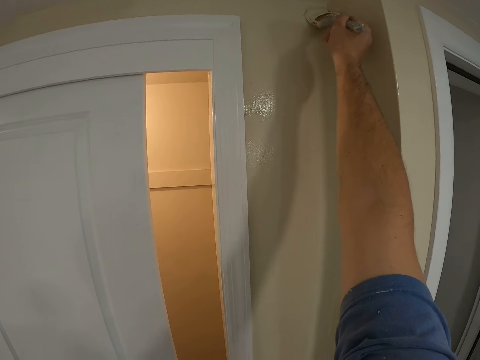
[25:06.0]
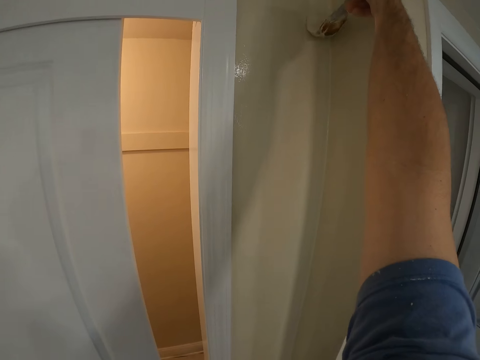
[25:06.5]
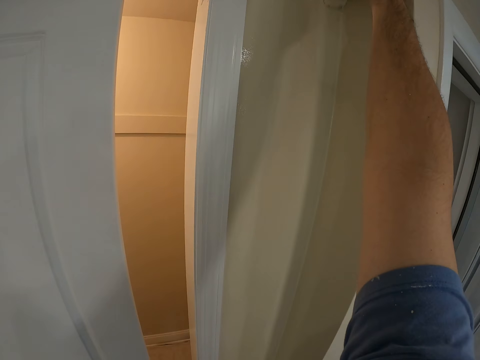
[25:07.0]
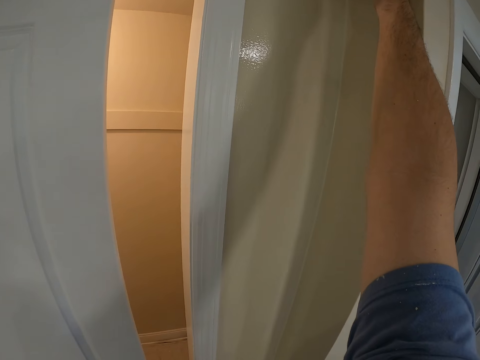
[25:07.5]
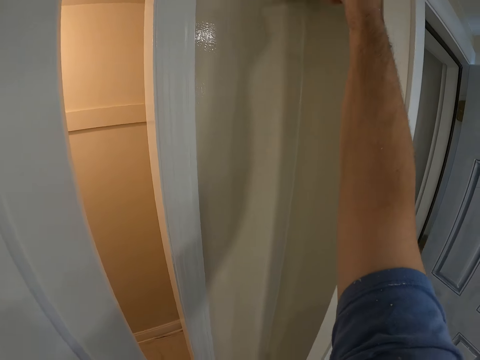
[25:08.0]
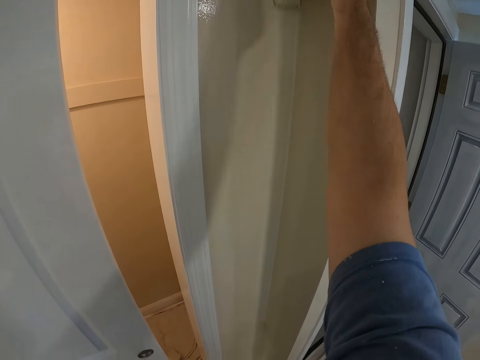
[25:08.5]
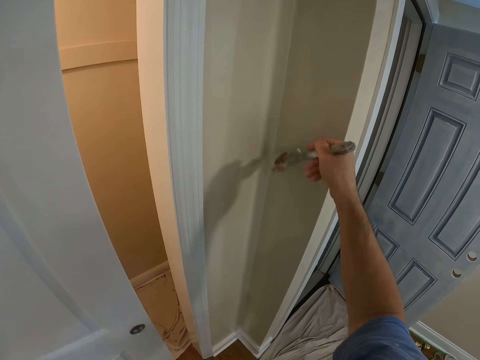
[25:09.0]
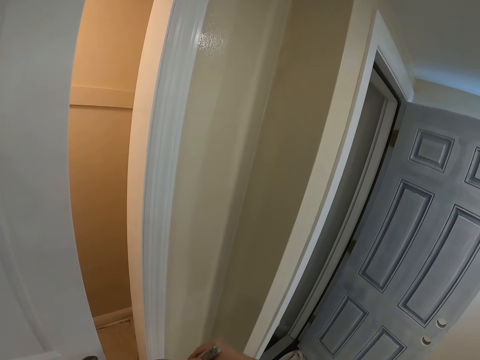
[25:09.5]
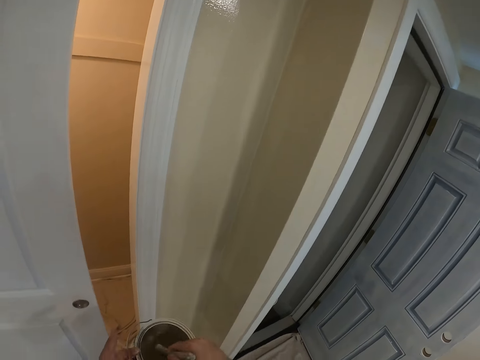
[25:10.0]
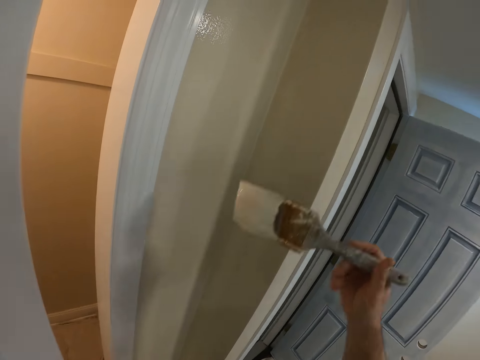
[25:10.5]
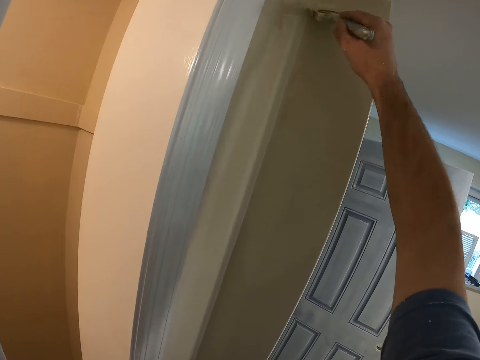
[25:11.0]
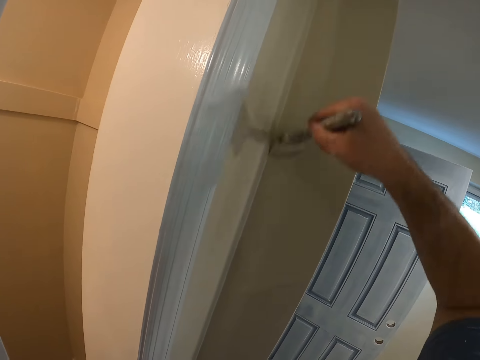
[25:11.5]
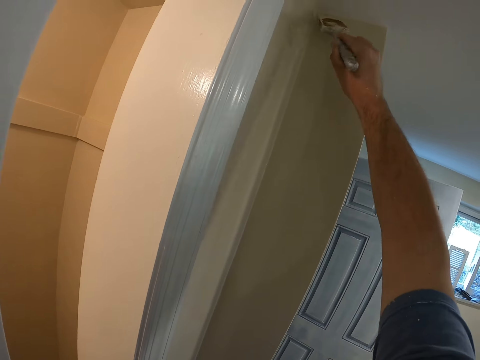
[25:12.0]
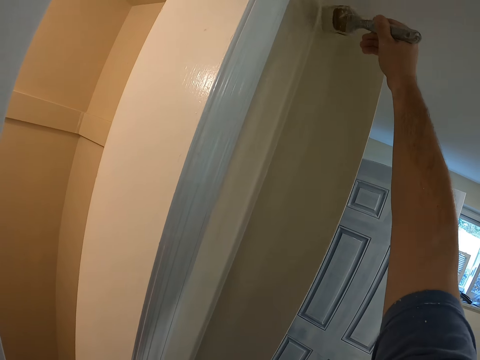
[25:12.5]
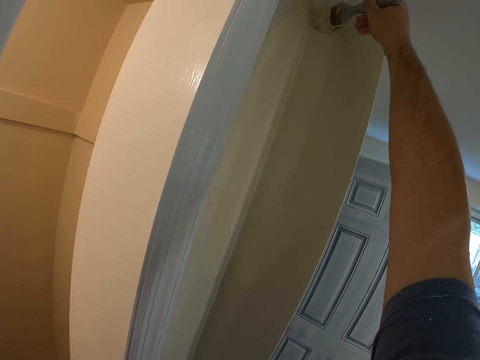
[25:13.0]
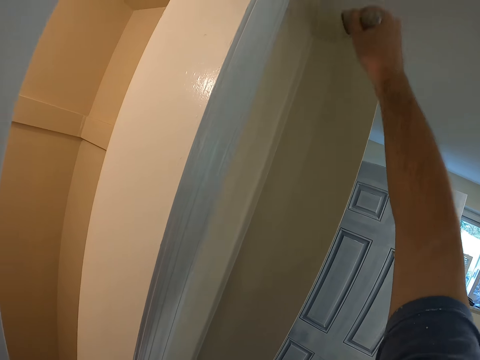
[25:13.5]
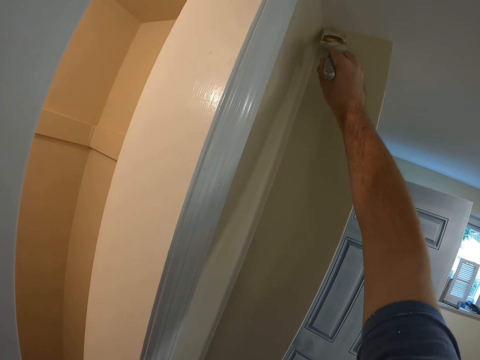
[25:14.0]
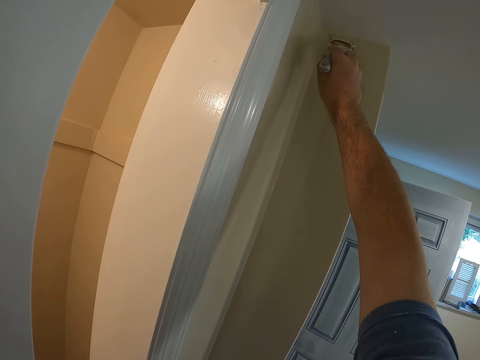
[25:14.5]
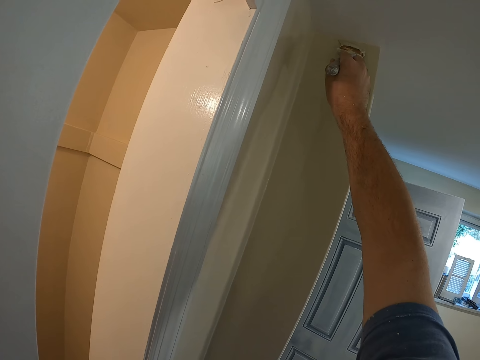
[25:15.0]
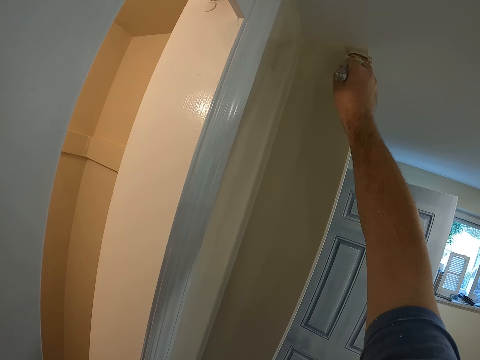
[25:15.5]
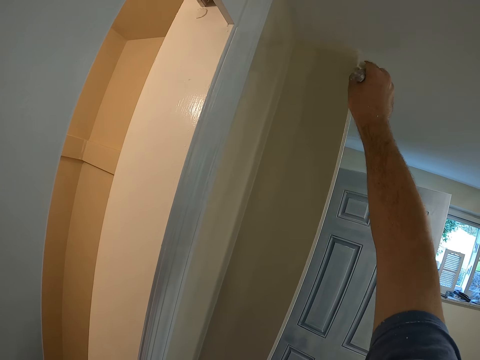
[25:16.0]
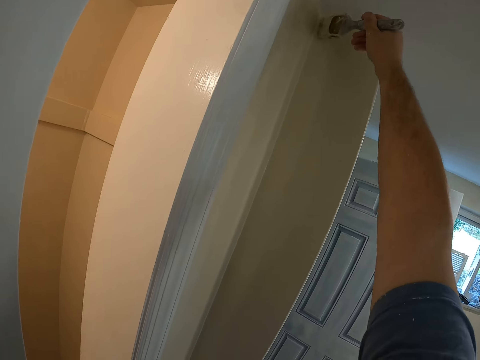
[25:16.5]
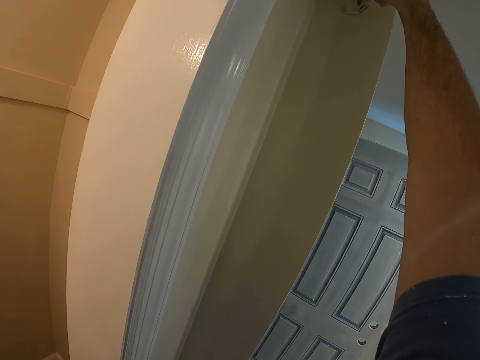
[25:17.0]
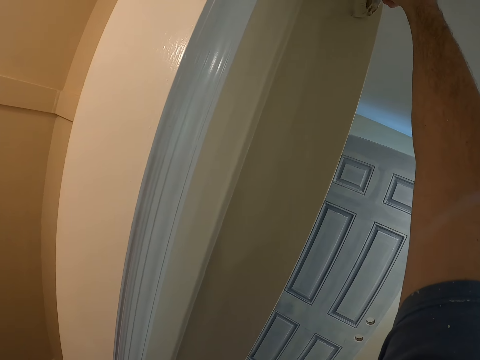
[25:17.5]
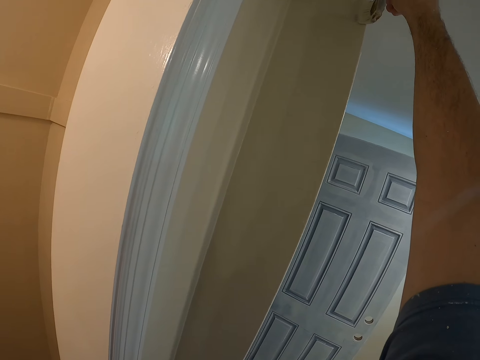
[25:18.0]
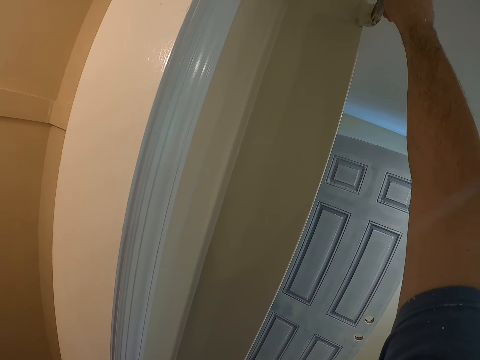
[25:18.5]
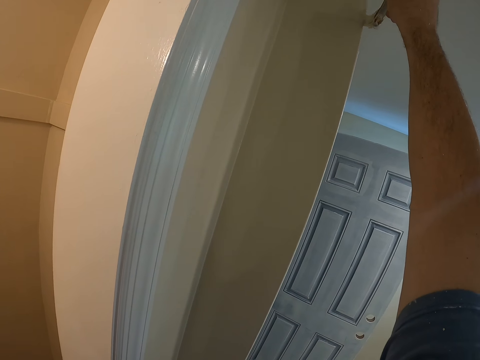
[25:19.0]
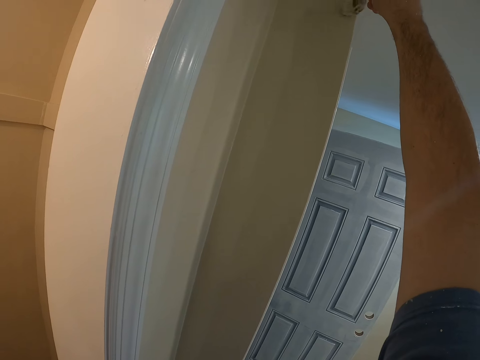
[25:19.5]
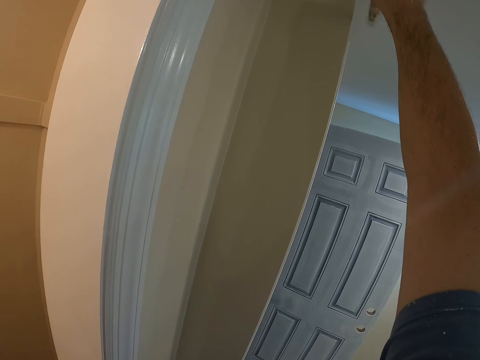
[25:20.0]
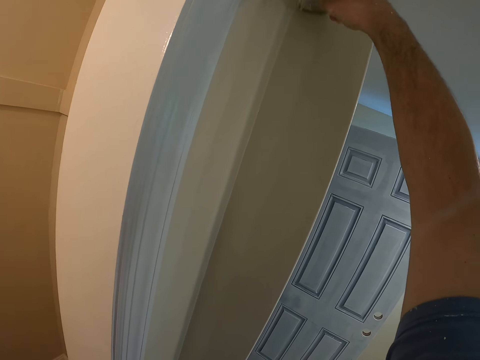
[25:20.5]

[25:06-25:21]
The camera wearer takes some paint from the paint can with the paint brush. They paint the wall with the paint brush.

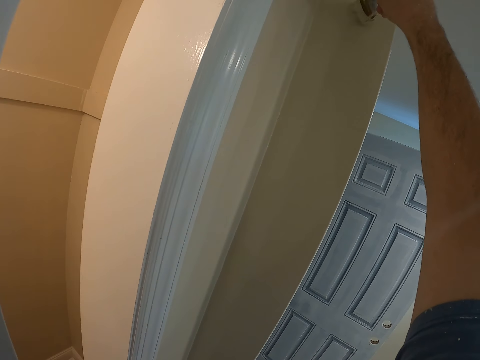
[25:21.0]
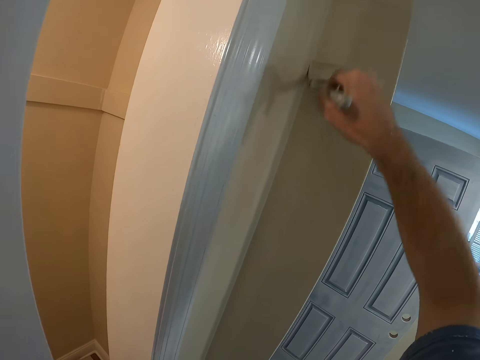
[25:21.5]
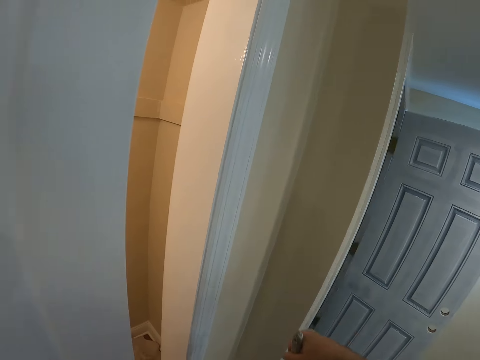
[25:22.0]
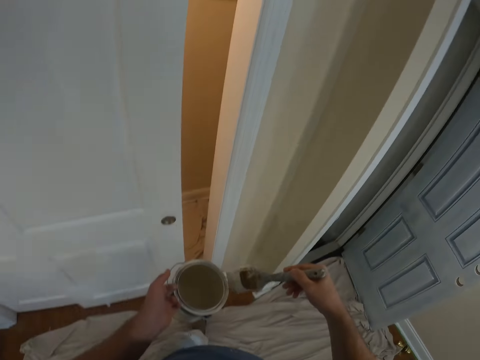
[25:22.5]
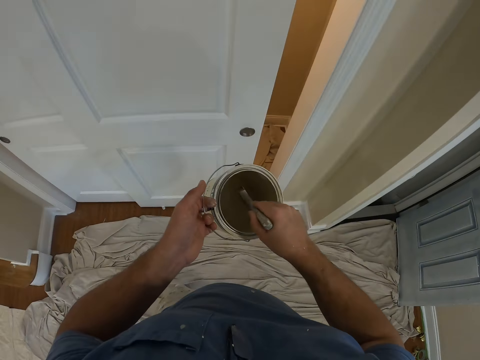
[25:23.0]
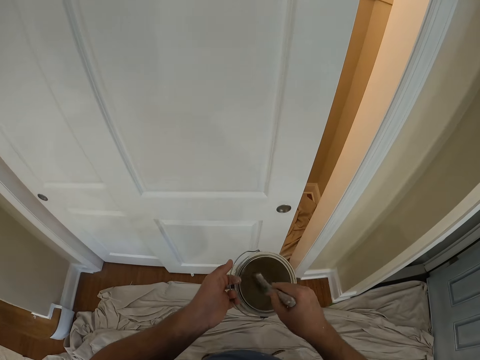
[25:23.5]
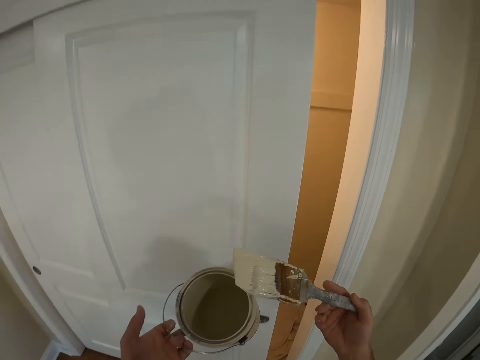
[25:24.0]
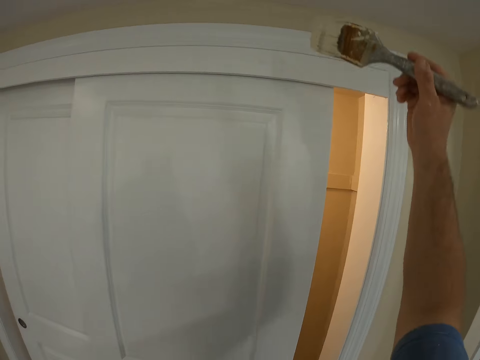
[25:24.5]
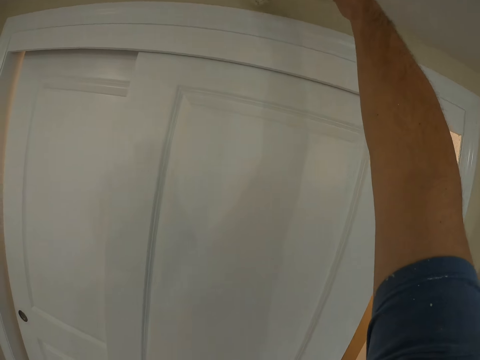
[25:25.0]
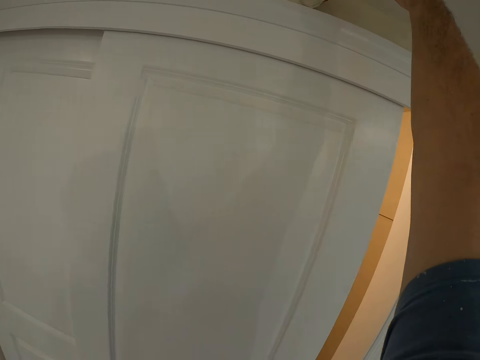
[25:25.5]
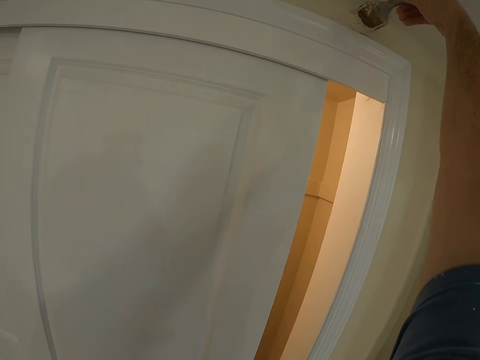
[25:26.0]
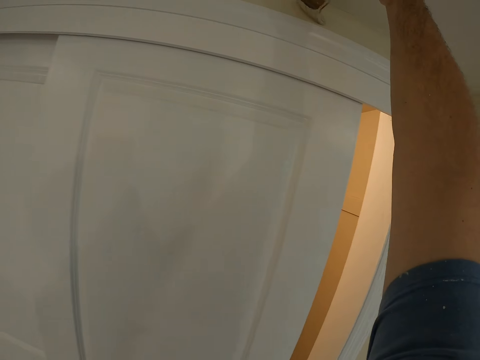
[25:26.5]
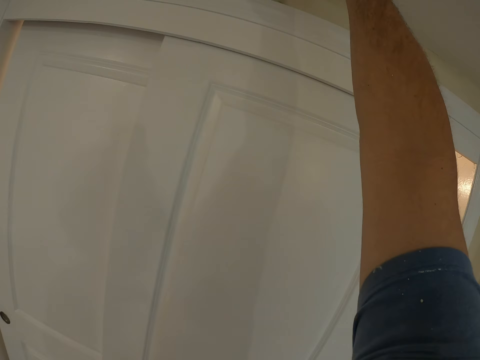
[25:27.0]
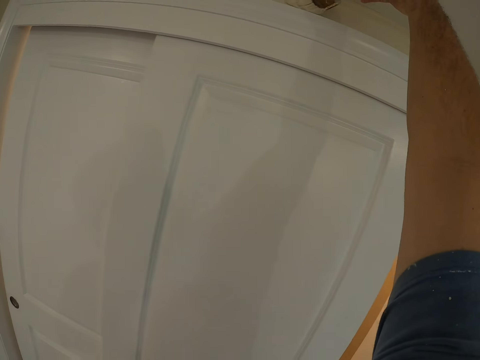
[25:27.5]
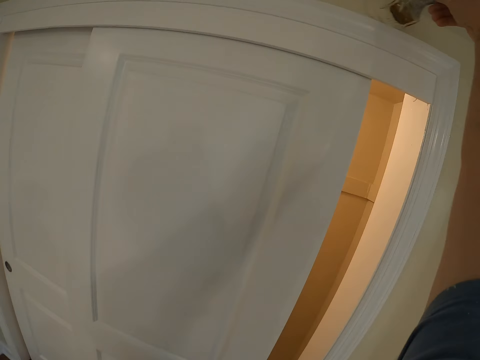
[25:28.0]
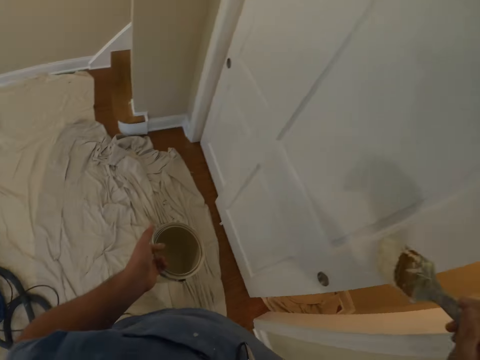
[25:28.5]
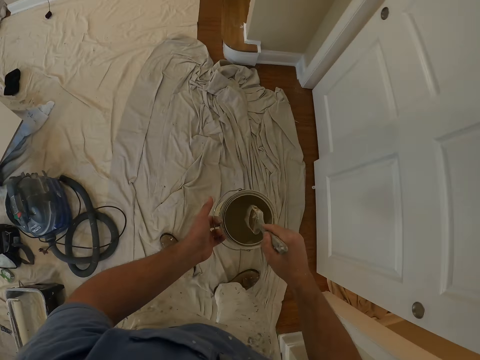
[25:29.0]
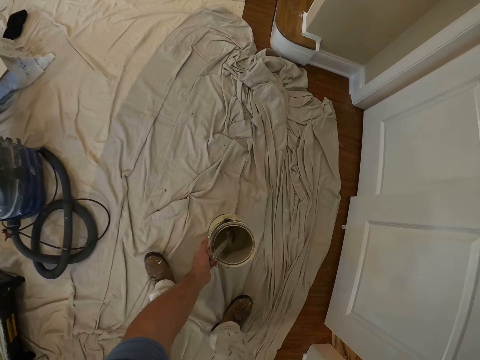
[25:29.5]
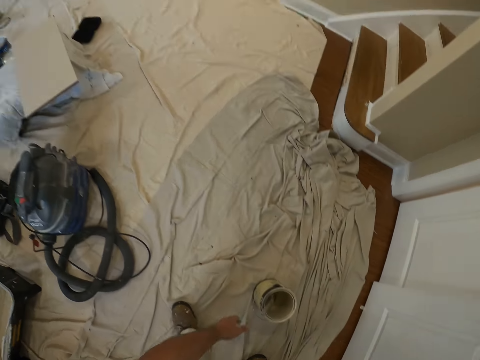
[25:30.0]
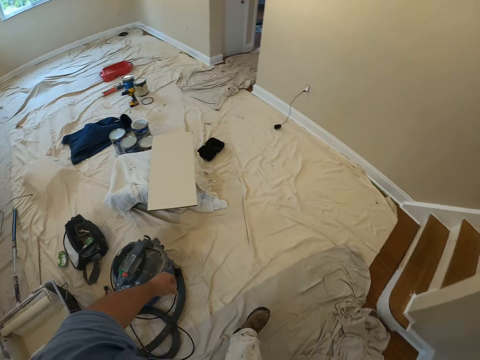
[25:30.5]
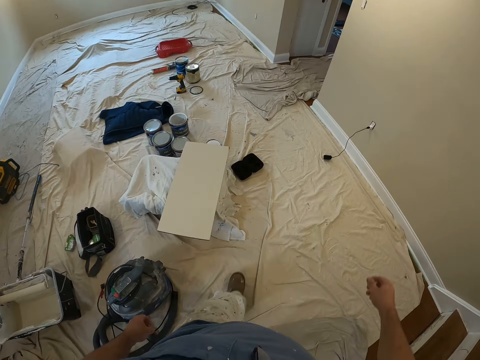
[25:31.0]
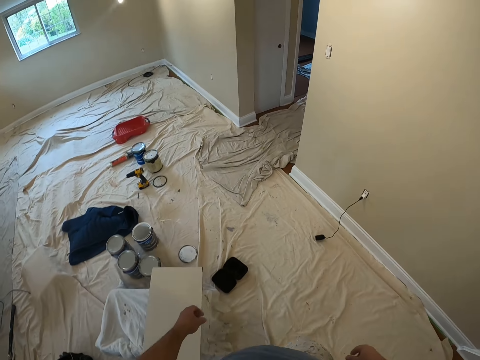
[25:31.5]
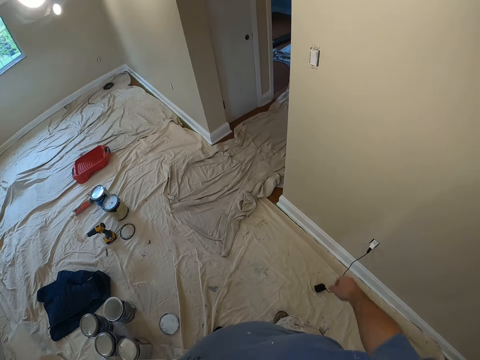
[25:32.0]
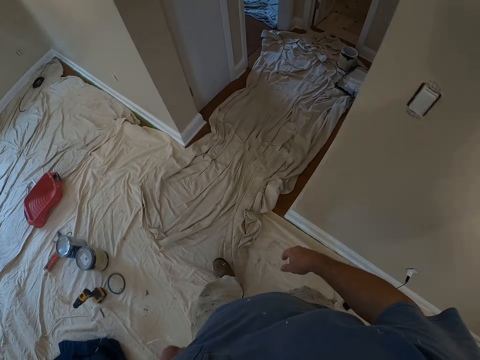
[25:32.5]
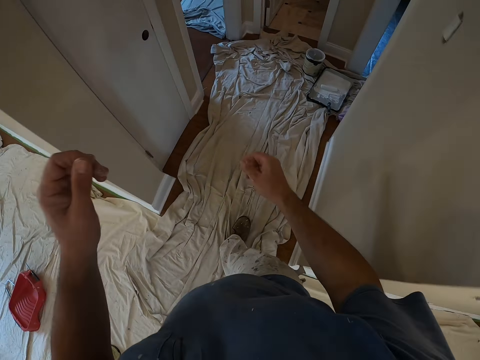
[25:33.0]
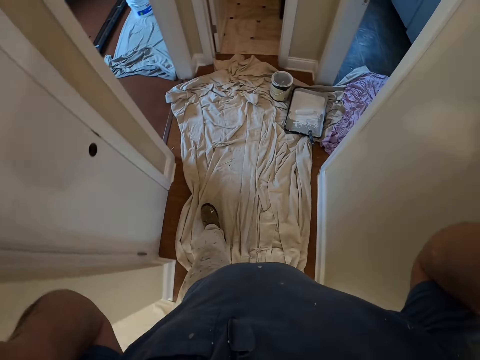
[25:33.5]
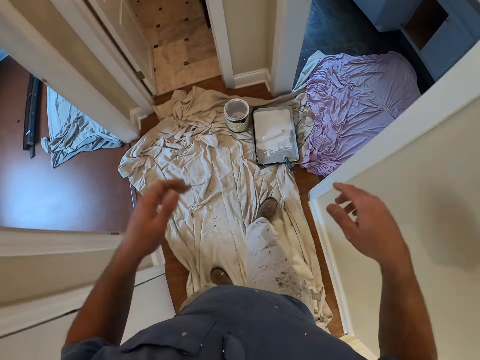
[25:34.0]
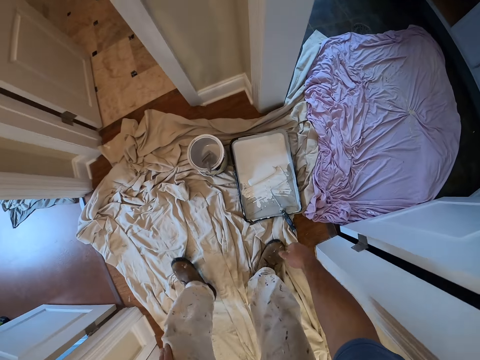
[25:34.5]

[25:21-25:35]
The camera wearer takes some paint from the paint can with the paint brush. He inserts the paint brush. He paints the wall with the paint brush. He drops the paint brush inside the paint can. He drops the paint can on the cloth on the floor. He walks to a paint roller on the floor. He touches his head with both hands.
